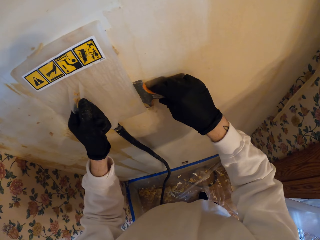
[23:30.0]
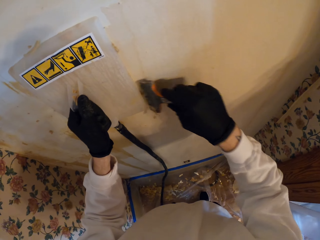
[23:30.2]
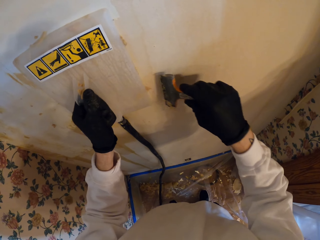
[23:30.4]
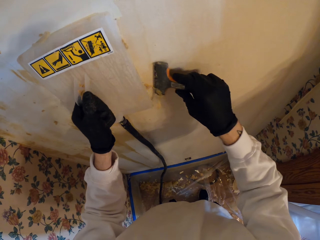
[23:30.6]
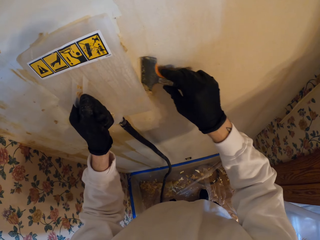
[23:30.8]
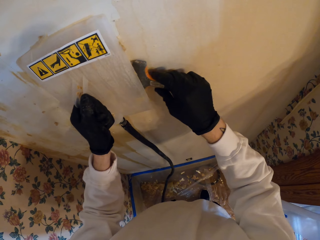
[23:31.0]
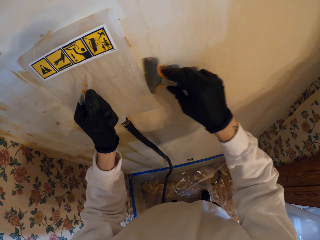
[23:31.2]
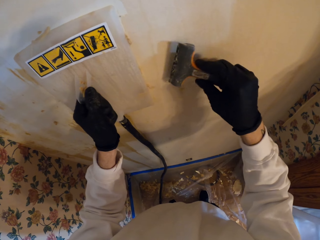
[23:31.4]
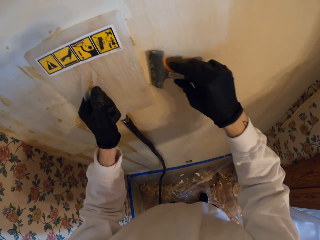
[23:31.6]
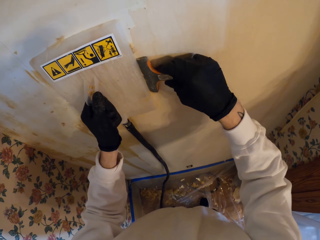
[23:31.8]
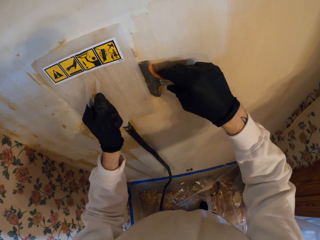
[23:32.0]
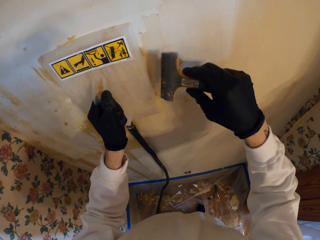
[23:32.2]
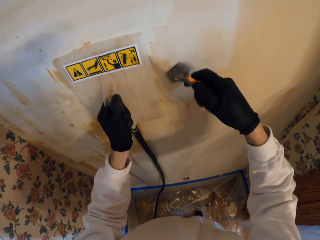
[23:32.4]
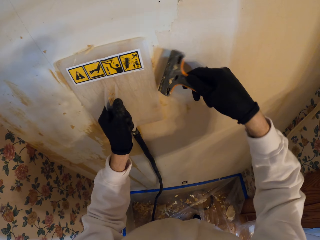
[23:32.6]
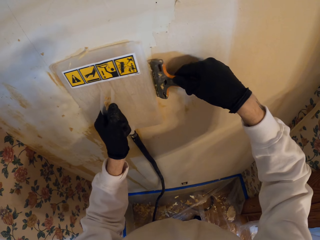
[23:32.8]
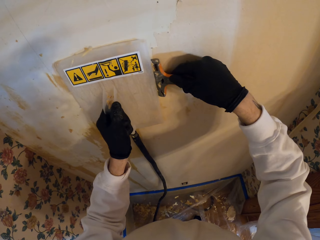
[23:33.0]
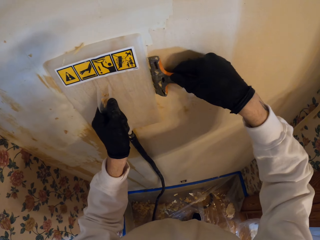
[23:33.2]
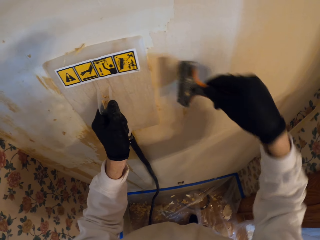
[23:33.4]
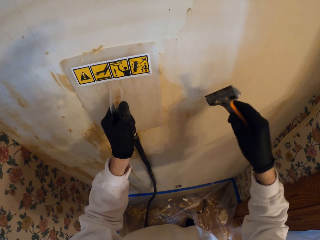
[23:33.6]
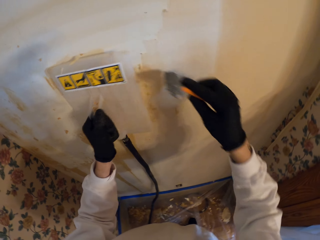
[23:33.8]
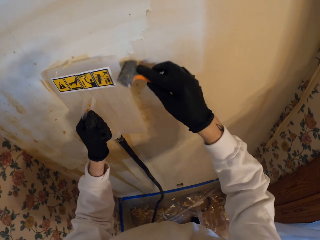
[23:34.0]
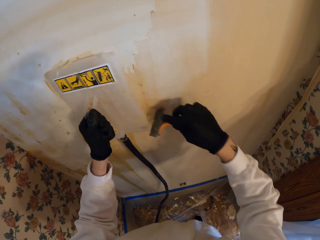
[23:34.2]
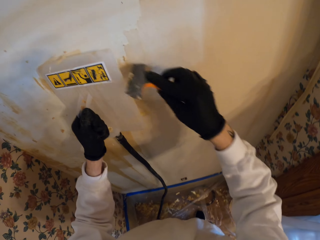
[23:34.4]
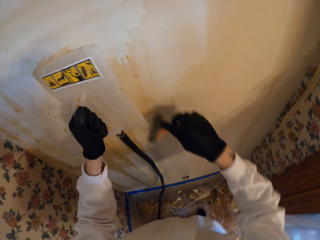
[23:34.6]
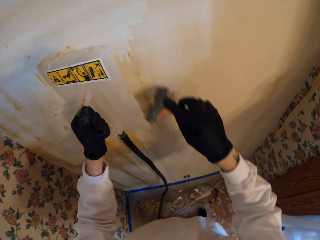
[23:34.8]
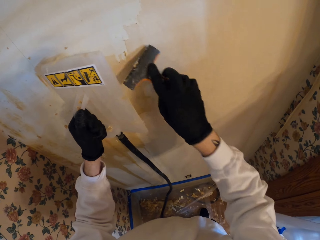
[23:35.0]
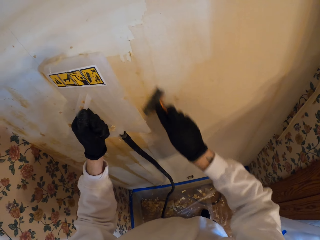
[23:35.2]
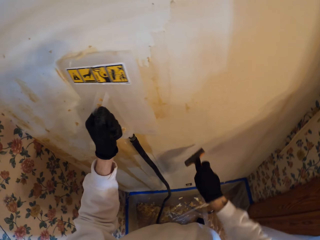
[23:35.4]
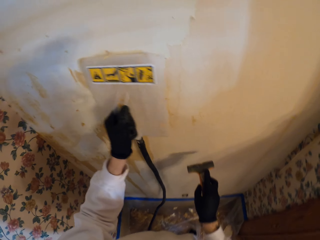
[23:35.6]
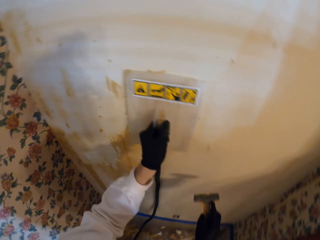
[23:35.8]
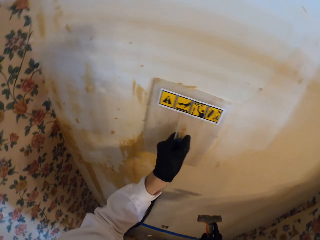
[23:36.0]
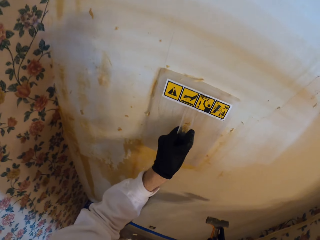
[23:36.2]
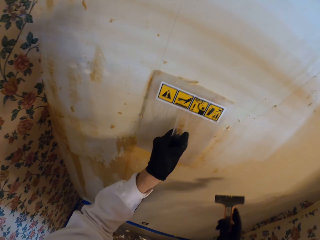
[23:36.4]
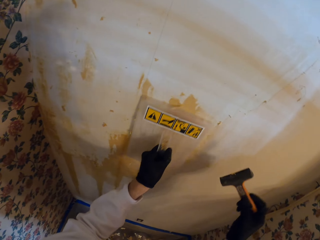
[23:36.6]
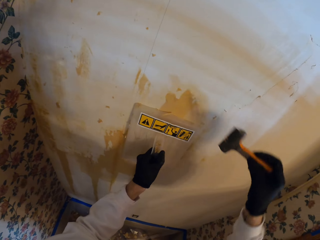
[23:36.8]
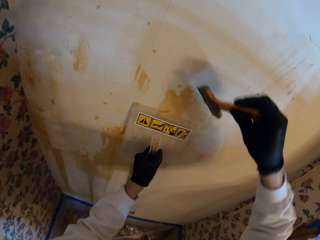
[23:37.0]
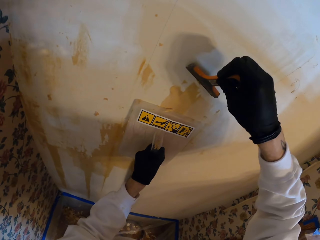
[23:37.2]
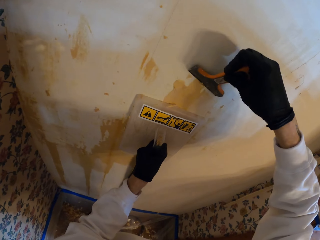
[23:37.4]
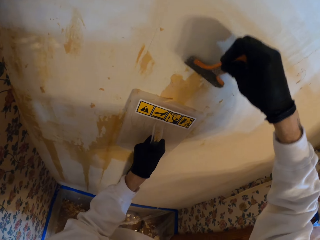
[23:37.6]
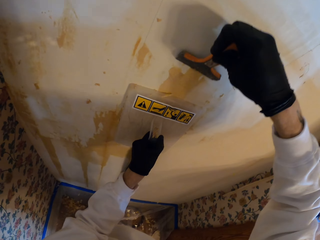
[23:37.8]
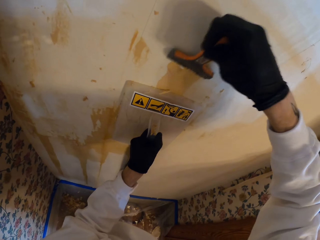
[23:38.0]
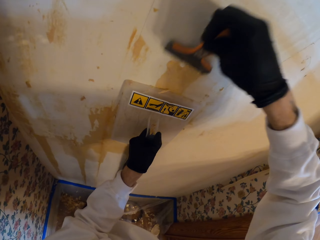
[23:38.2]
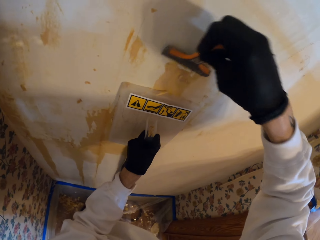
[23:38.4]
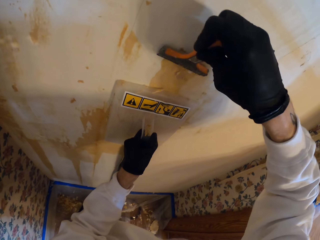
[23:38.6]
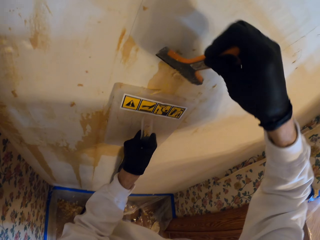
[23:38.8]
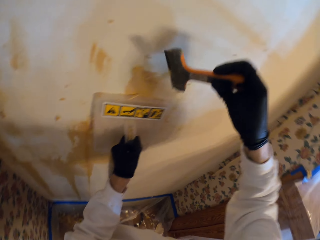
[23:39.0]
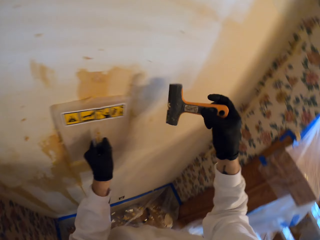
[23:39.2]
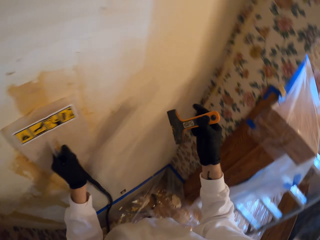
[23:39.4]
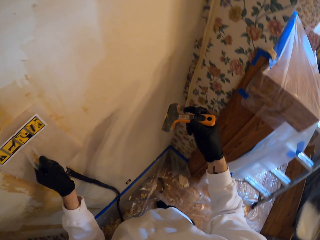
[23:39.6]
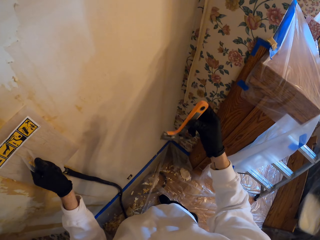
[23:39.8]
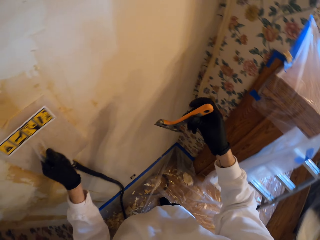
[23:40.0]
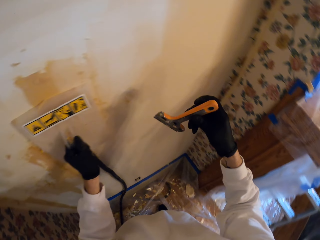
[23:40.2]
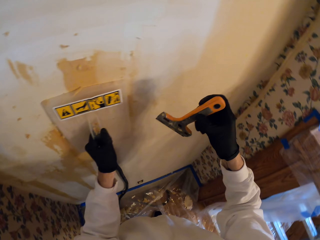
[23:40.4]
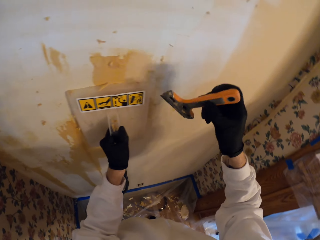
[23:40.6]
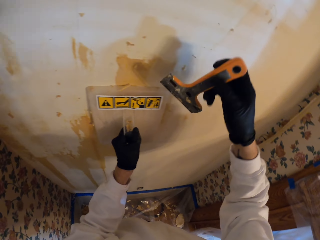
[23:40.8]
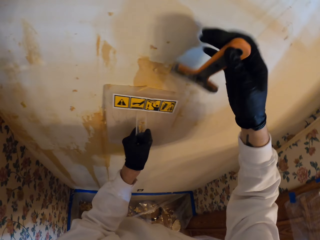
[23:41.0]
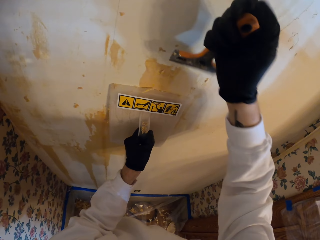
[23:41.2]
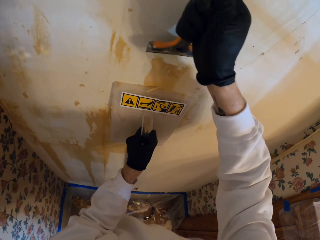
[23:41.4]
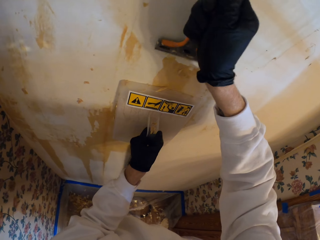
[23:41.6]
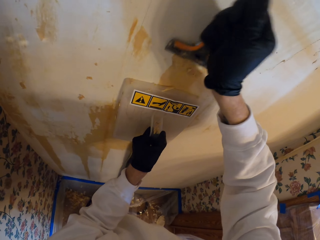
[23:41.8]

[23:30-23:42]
The camera wearer wipes the paint scraper. They wipe the float. They place the float on the wall. They stare at the wall. They move the float. They scrape the wallpaper off. They stare at the wall scraper.

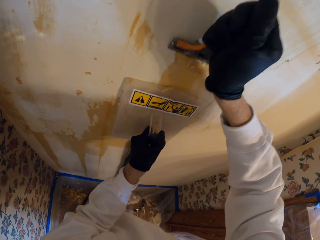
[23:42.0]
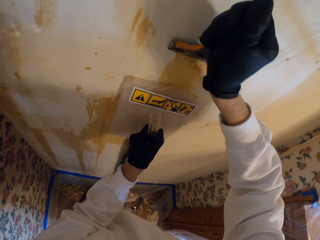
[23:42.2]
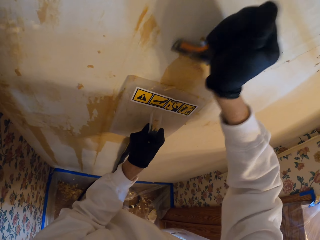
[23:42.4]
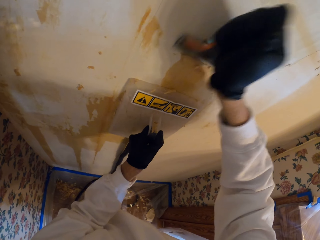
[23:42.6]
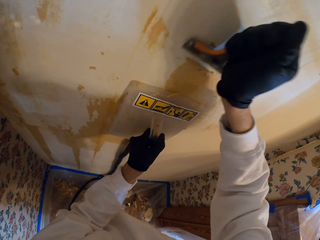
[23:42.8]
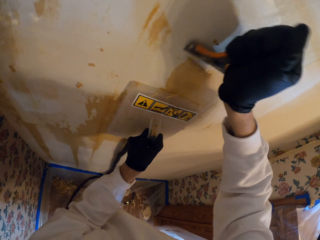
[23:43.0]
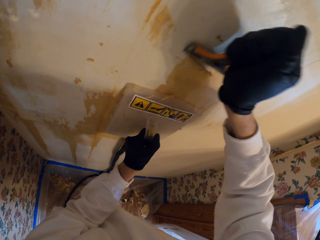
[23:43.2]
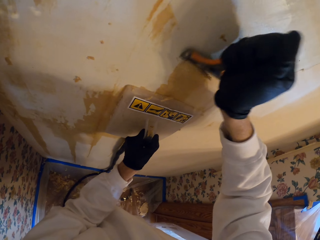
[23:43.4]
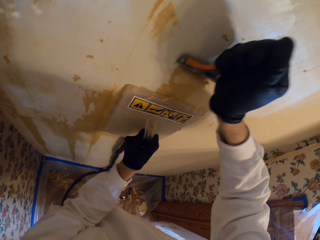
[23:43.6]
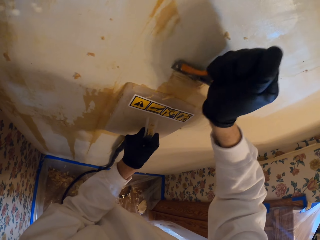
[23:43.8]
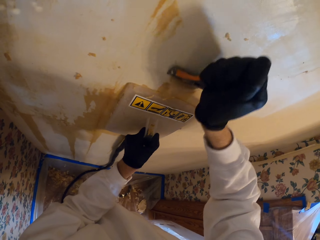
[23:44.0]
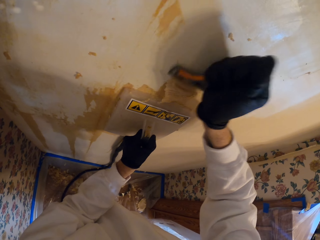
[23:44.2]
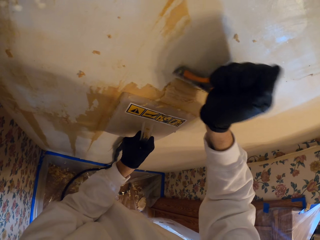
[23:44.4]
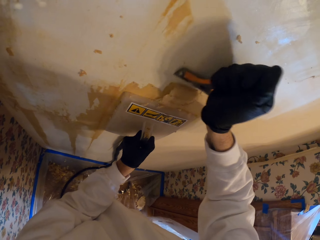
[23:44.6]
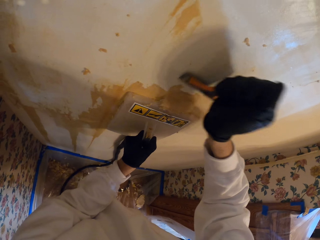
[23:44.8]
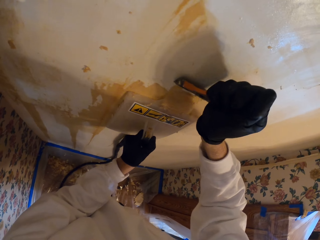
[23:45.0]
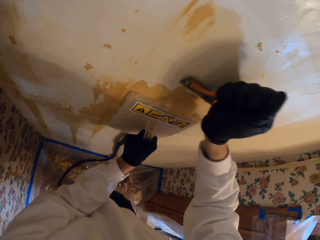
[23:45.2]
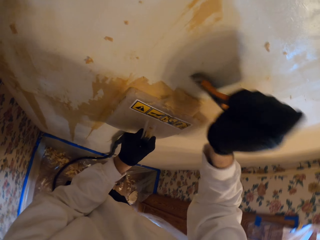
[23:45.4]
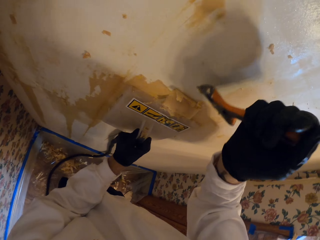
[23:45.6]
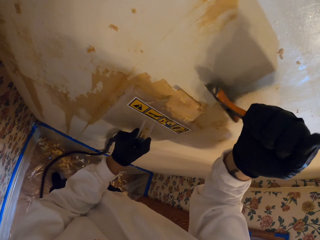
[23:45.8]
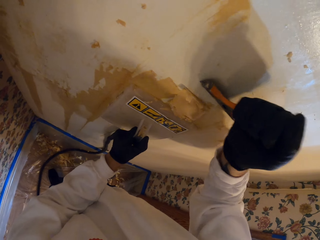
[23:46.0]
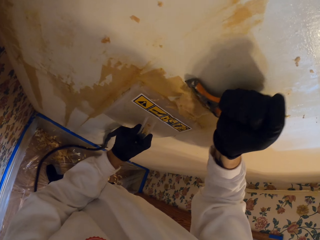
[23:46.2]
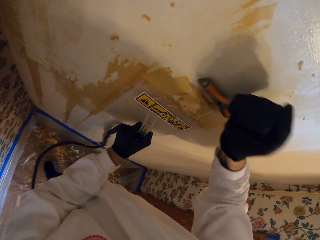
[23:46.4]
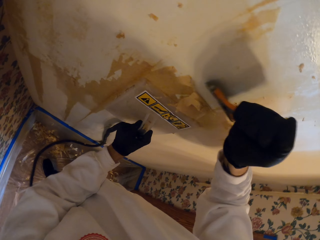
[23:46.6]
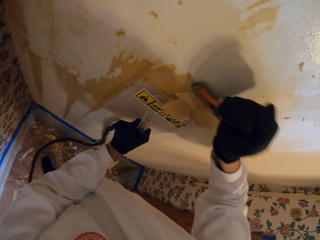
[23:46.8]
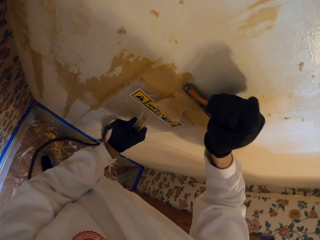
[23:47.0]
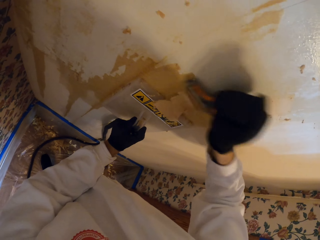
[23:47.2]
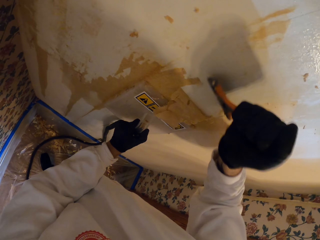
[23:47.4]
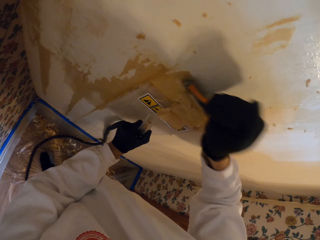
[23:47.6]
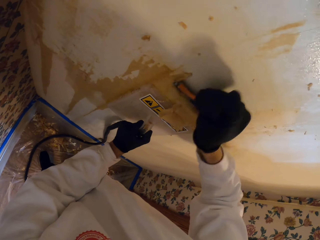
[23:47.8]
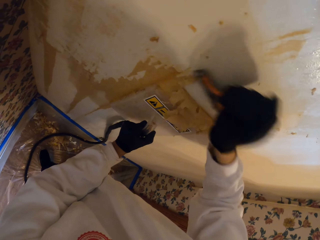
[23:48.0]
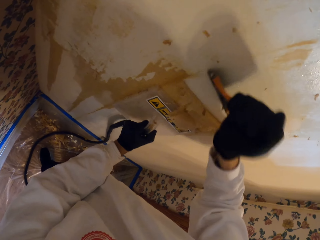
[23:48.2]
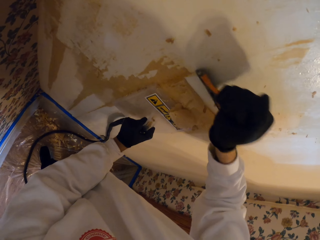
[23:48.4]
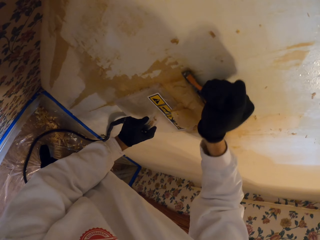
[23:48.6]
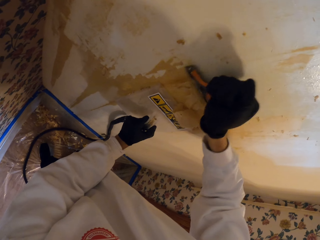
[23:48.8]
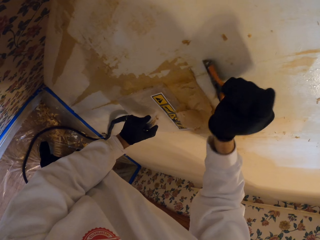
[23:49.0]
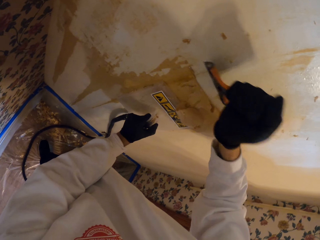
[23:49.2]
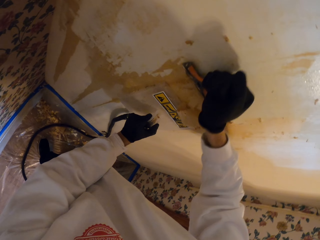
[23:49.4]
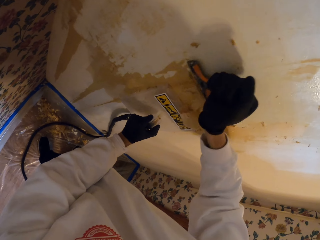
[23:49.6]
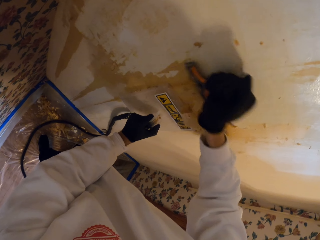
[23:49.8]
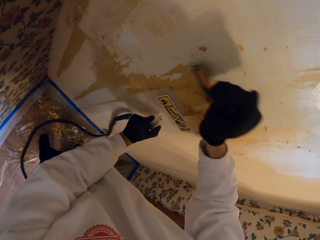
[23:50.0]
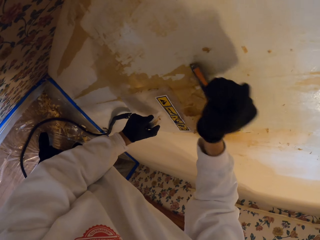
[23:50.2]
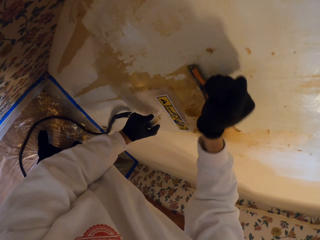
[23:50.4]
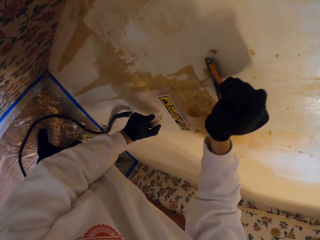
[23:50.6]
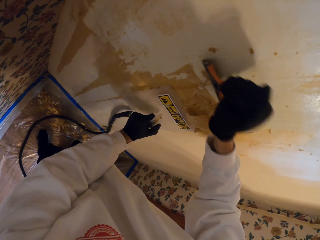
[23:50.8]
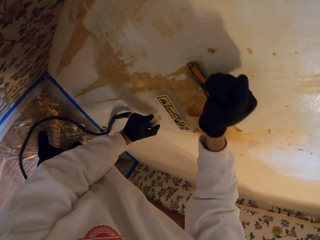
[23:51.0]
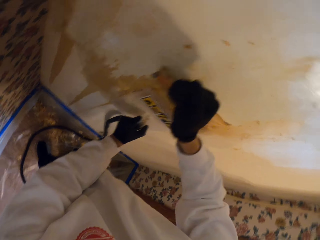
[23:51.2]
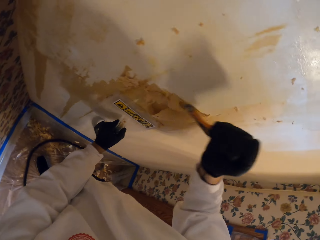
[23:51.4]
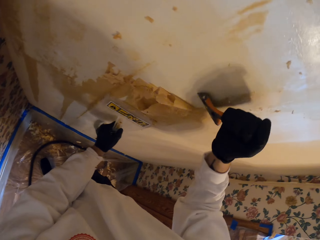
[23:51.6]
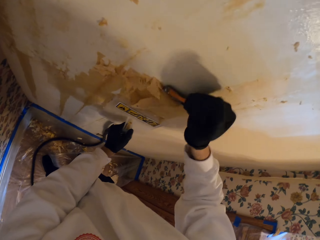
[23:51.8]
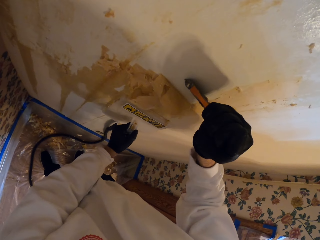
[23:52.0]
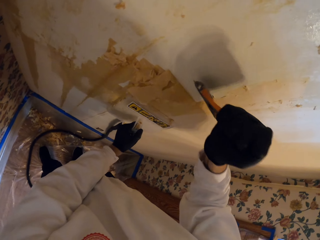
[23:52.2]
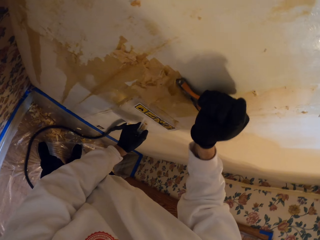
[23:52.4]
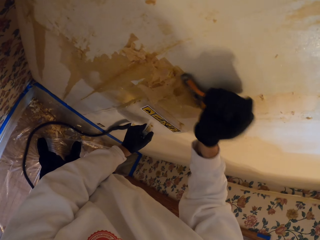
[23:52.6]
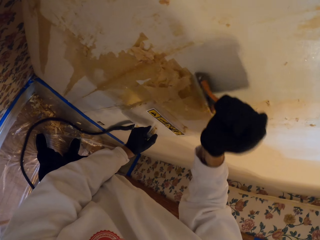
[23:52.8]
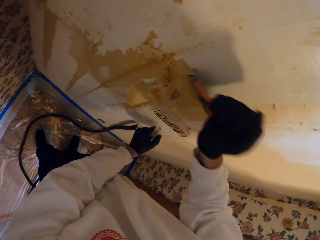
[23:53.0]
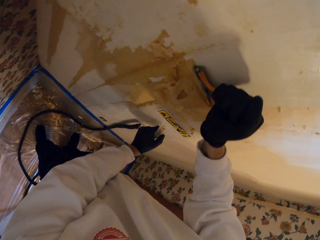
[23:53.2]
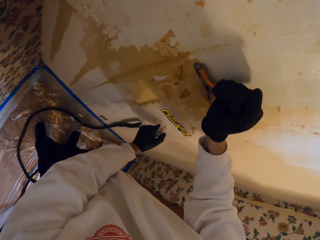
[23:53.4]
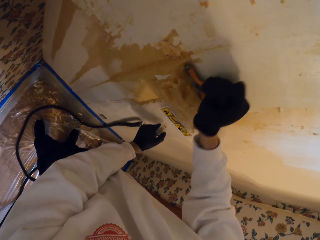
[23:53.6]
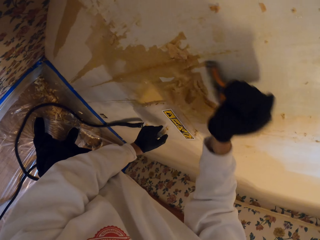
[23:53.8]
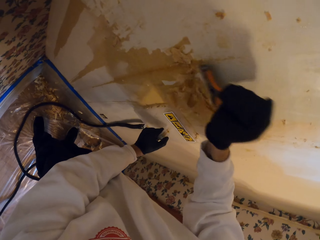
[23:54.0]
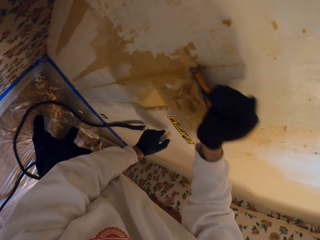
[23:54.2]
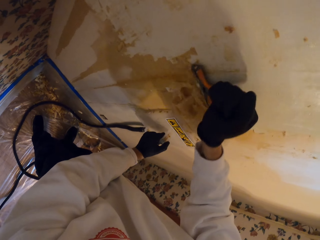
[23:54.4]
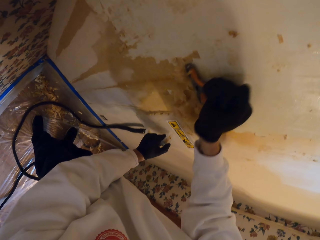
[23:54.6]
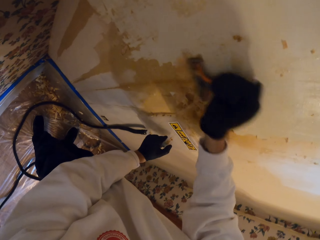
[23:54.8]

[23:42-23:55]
The camera wearer scrapes the wallpaper off. They adjust the float. They adjust the float again. They scrape the wall. They adjust the float and scrape the wall. They adjust the float and scrape the wall. They adjust the float and scrape the wall.
